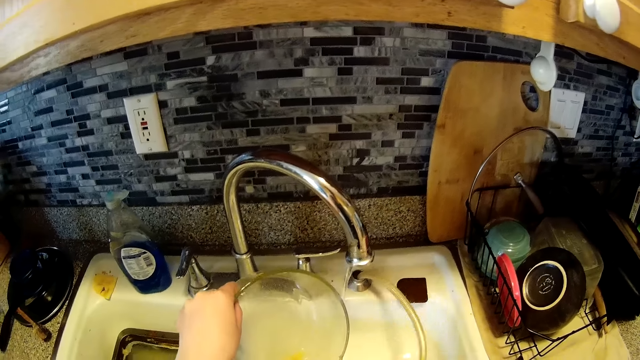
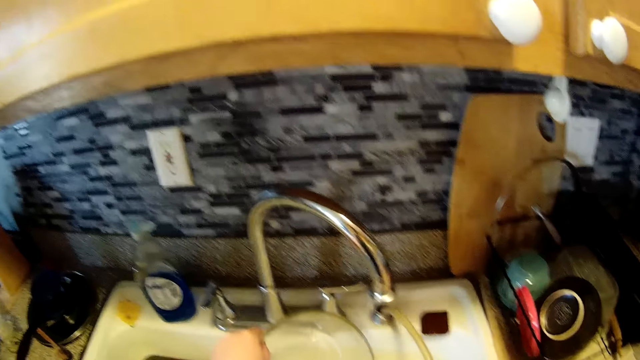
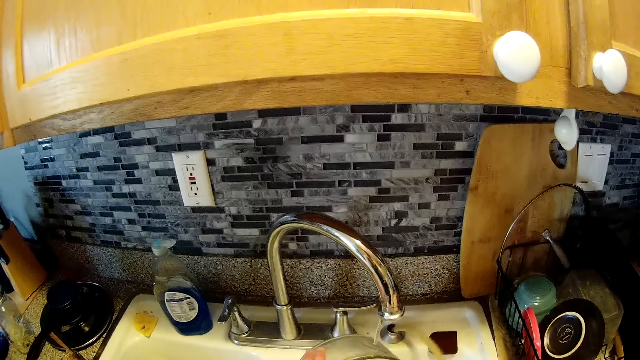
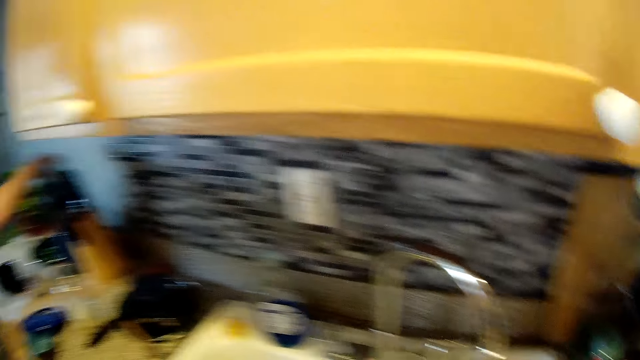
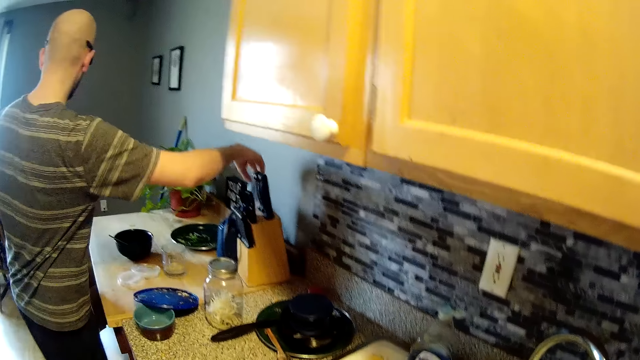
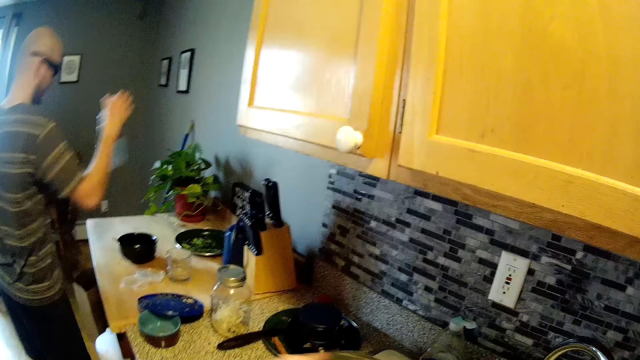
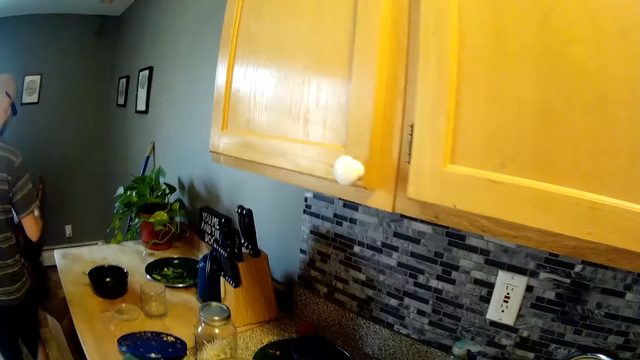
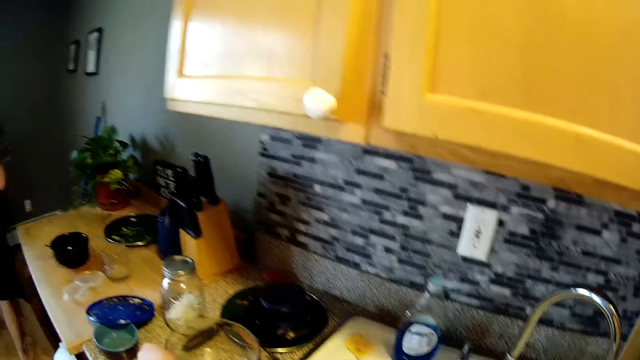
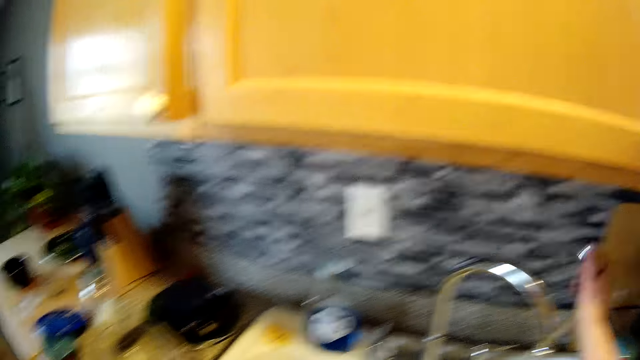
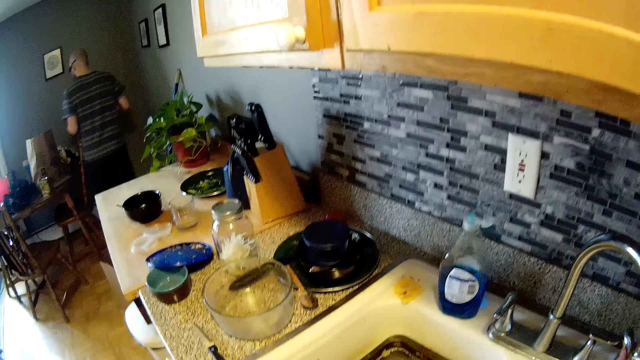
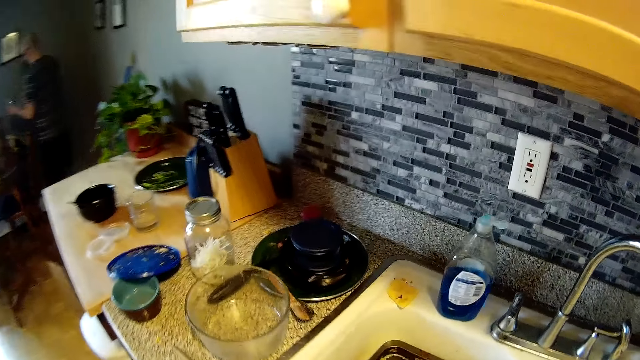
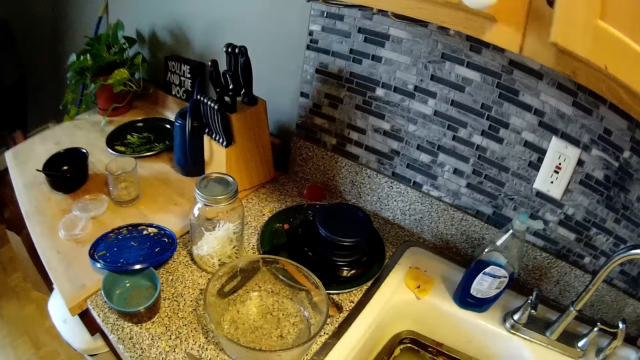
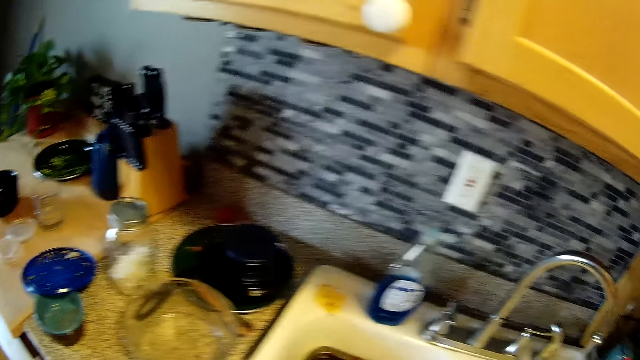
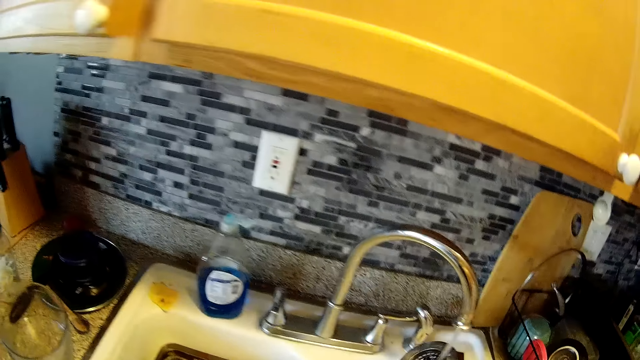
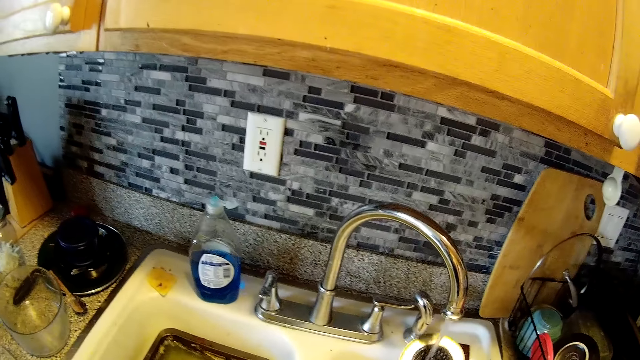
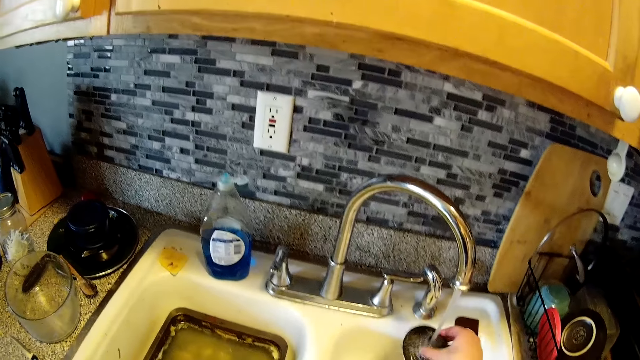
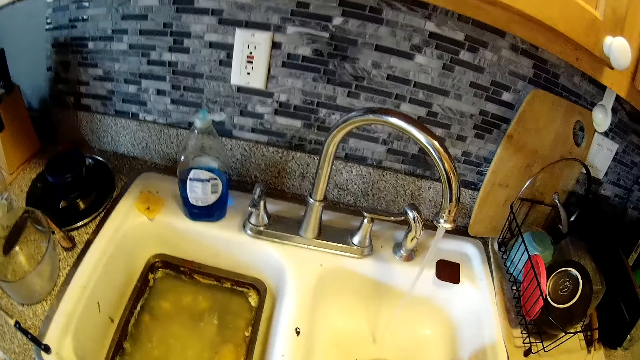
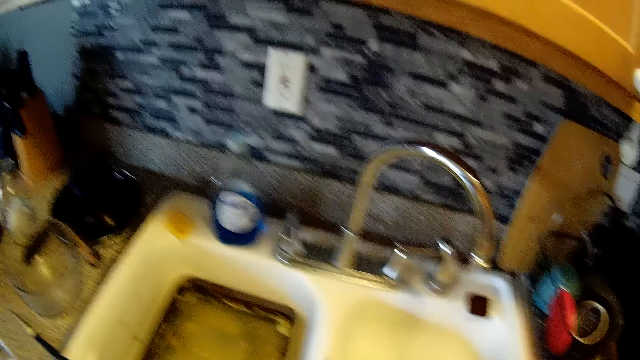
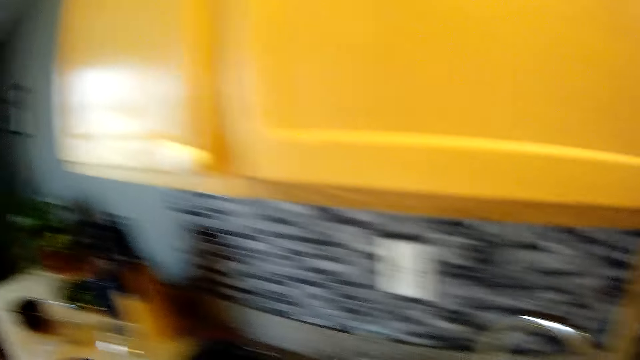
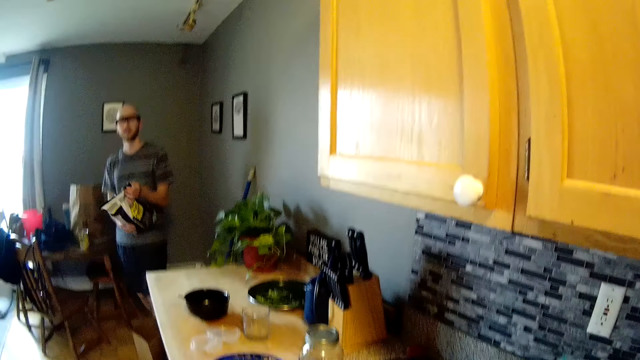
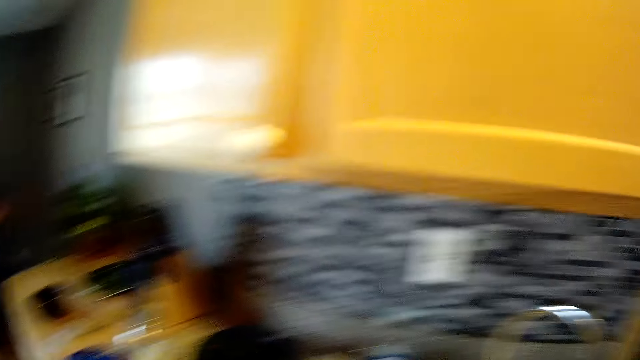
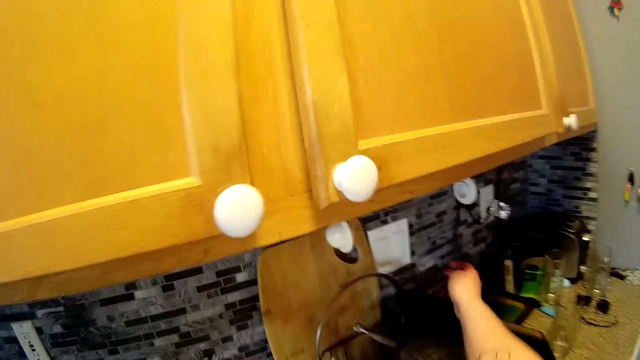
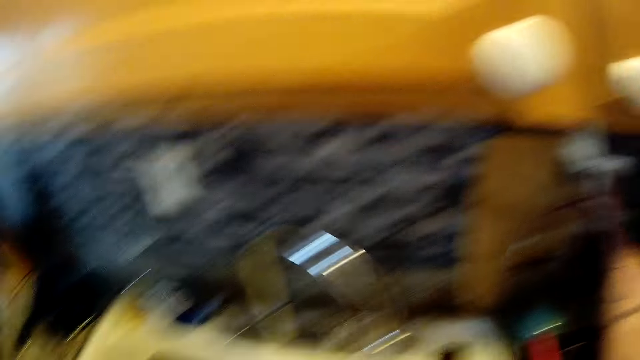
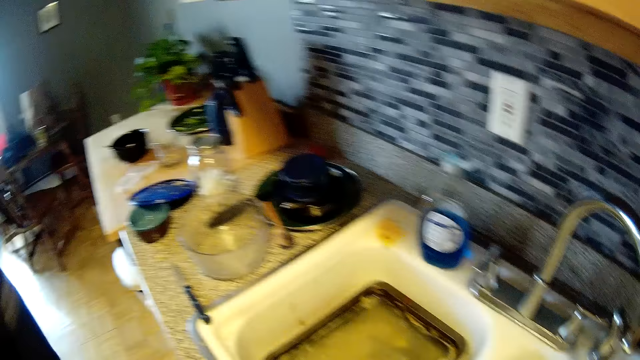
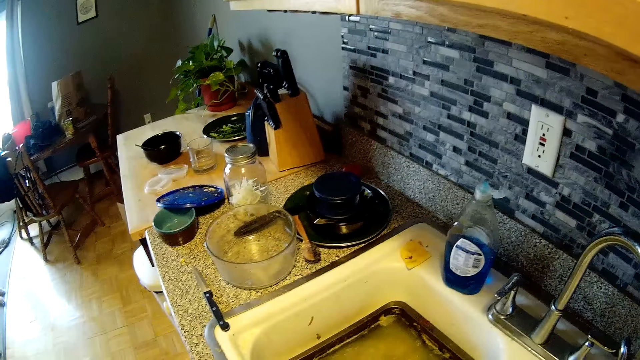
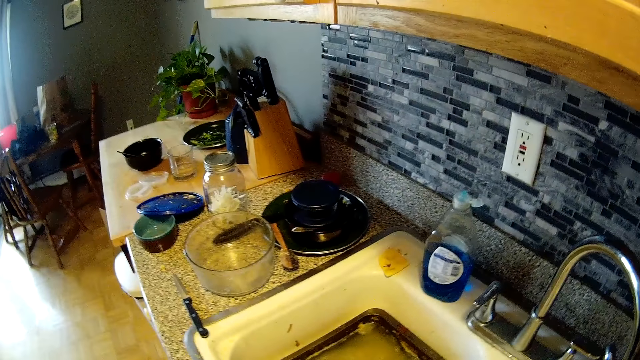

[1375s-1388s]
The camera wearer stops washing the sink. The man picks up a plastic bottle from the kitchen counter with his right hand. The camera wearer looks around. She drops the hand spray tap into its compartment in the sink. She rinses the waste drain trap or lid of the sink in her right hand with water from the tap. She stops washing the lid. She presses a switch on the wall with her right hand.

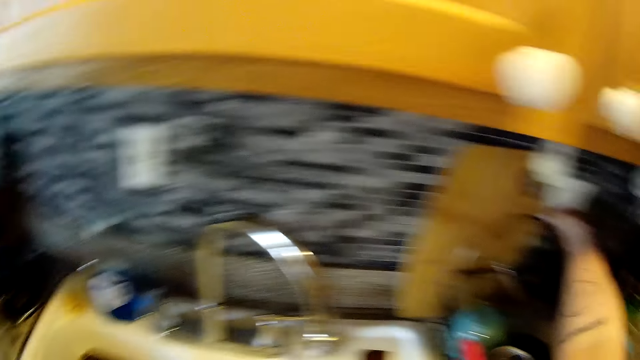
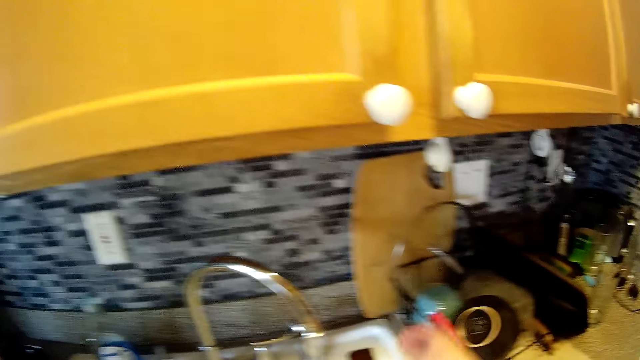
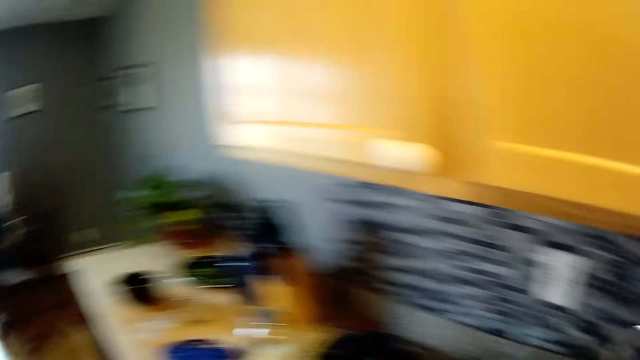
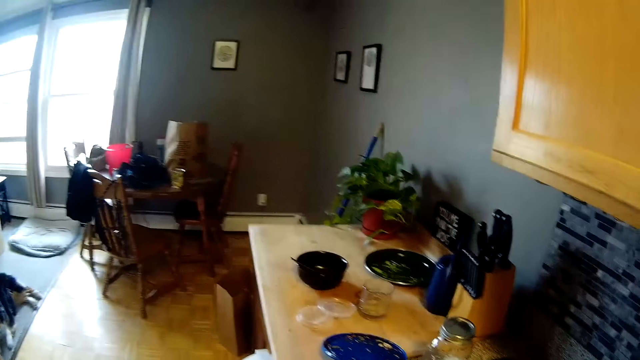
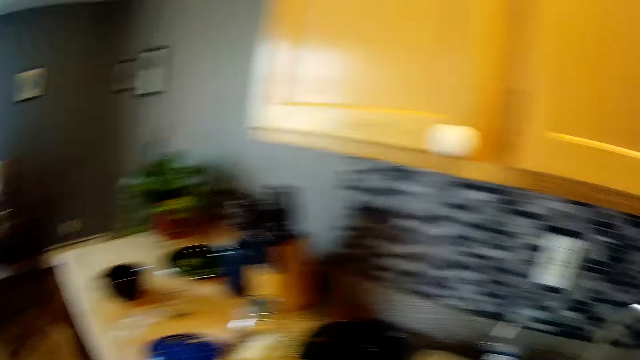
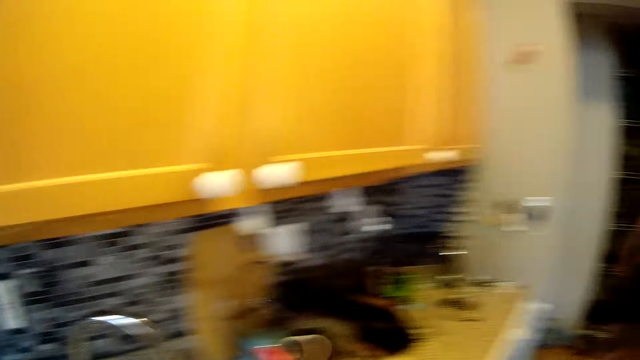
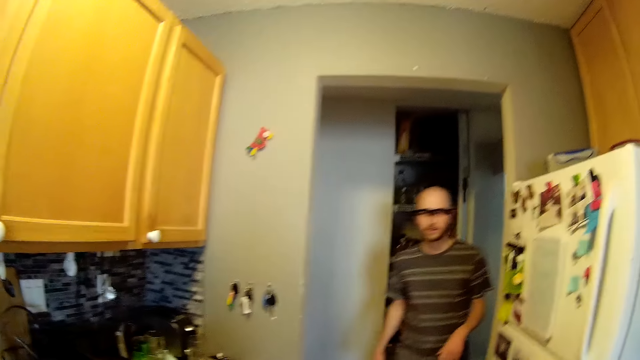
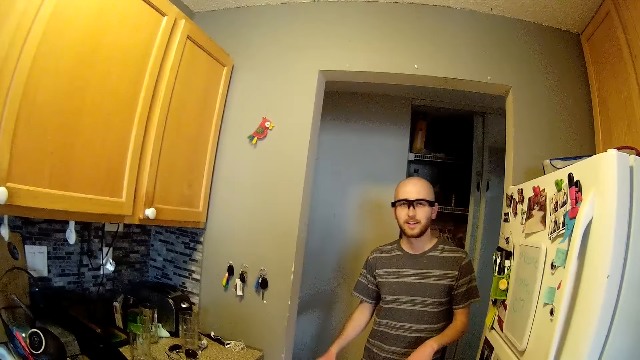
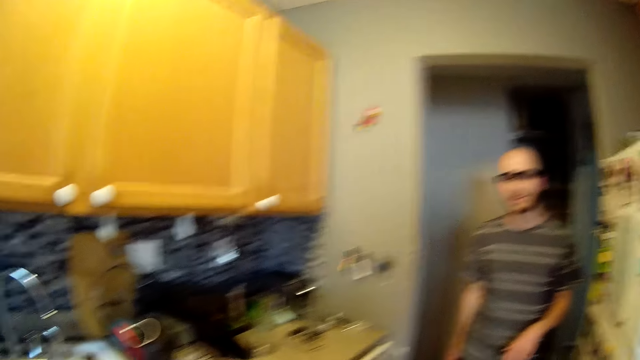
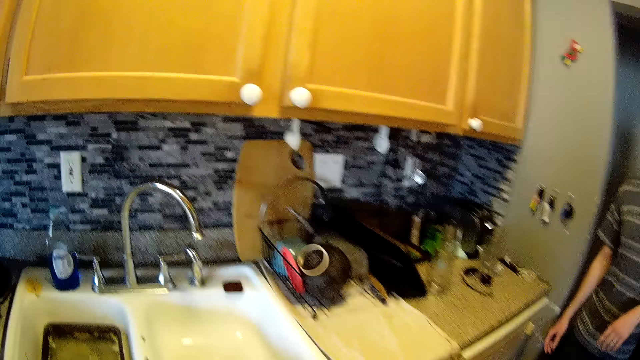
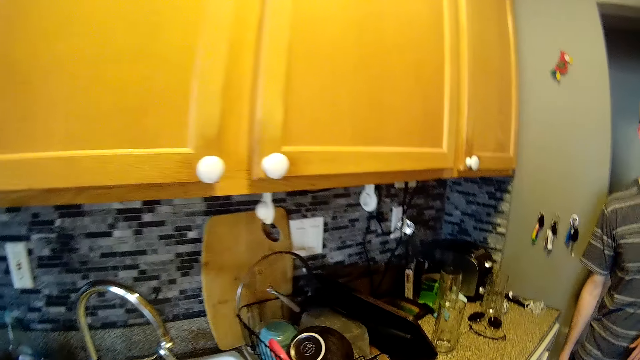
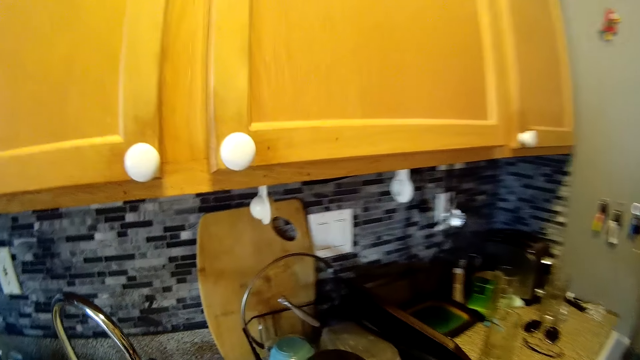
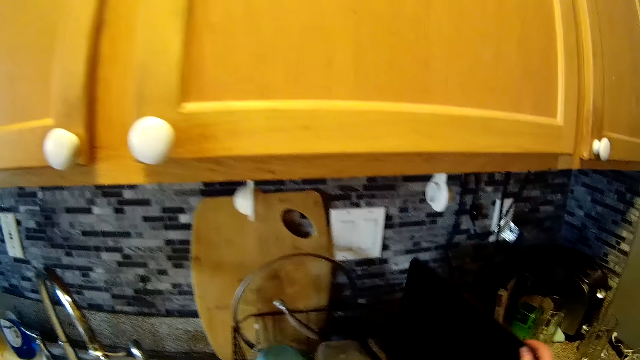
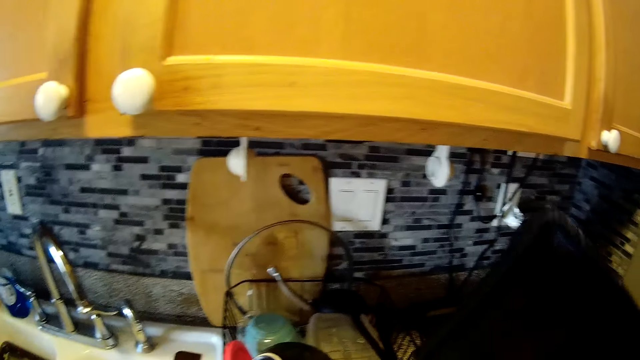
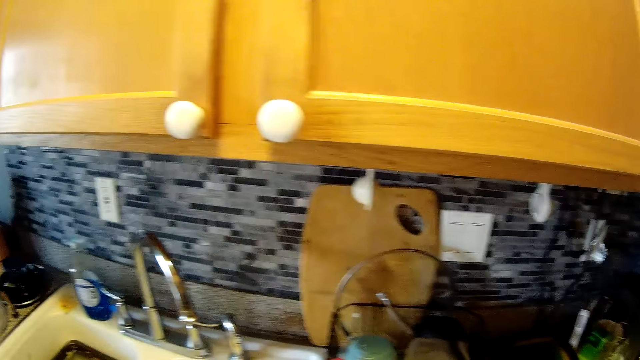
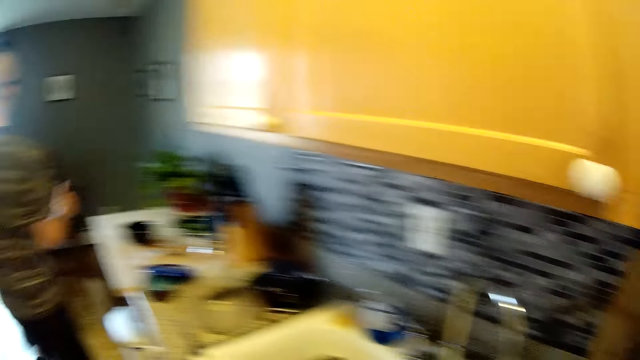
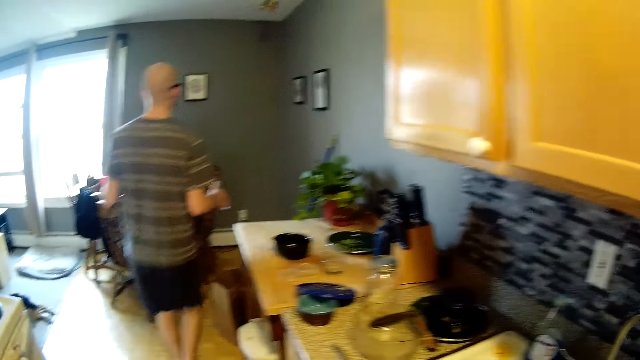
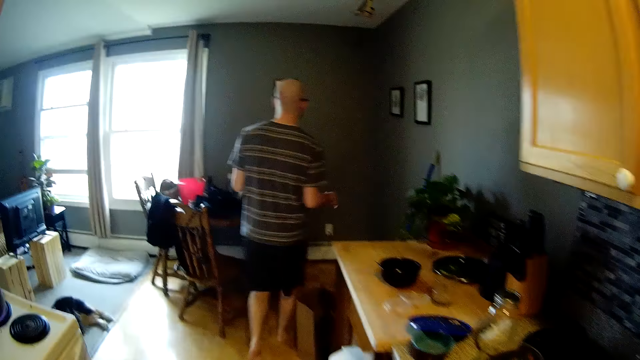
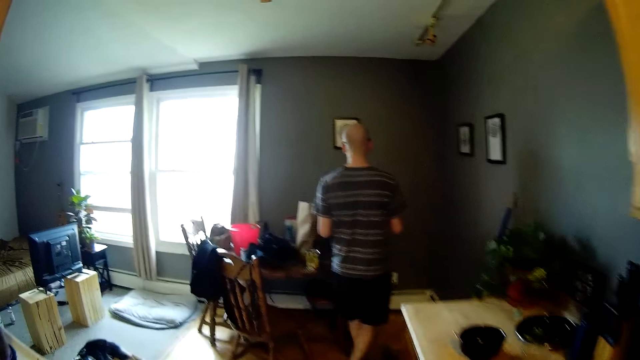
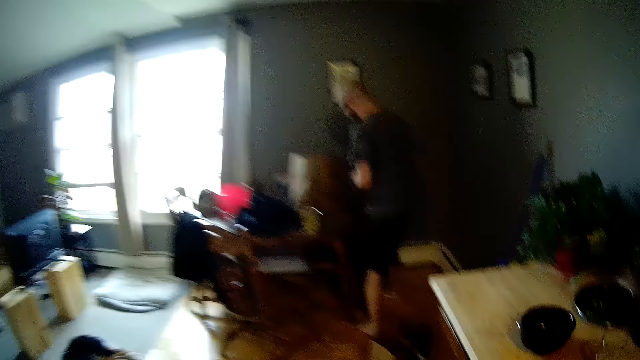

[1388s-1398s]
The camera wearer turns off the switch. She looks around. She picks up a tray from the kitchen countertop with her right hand.
